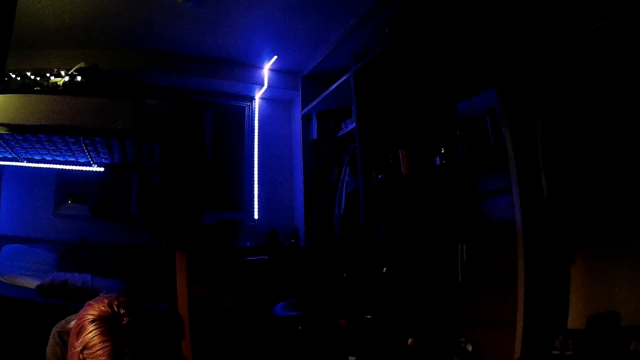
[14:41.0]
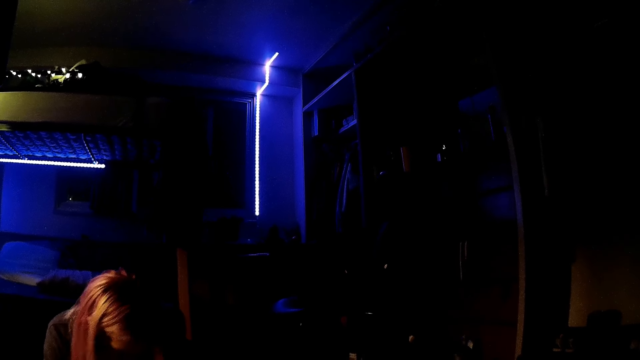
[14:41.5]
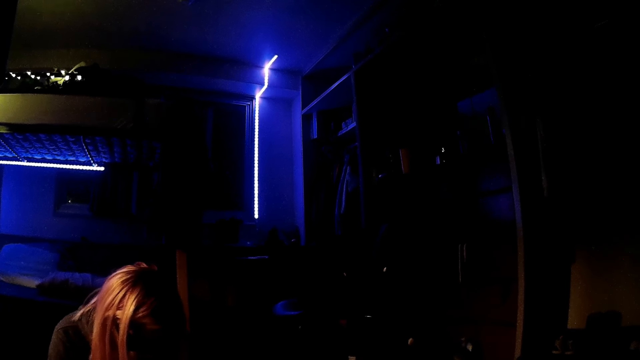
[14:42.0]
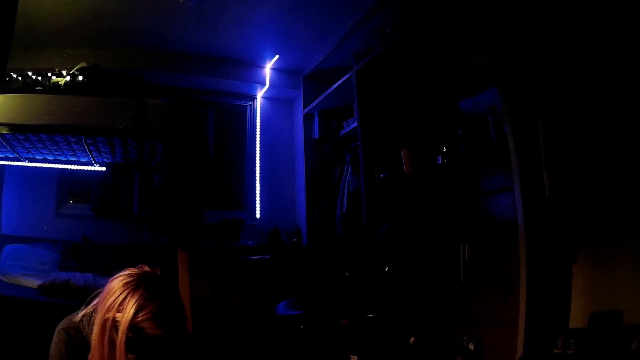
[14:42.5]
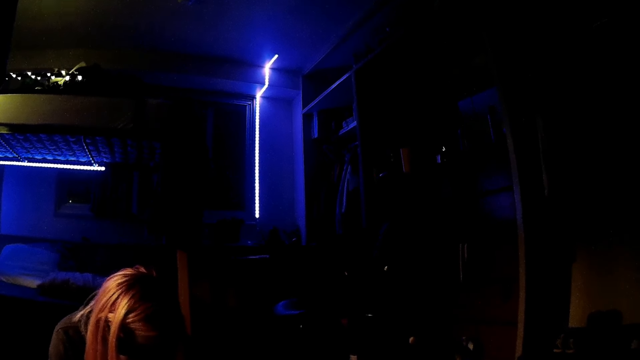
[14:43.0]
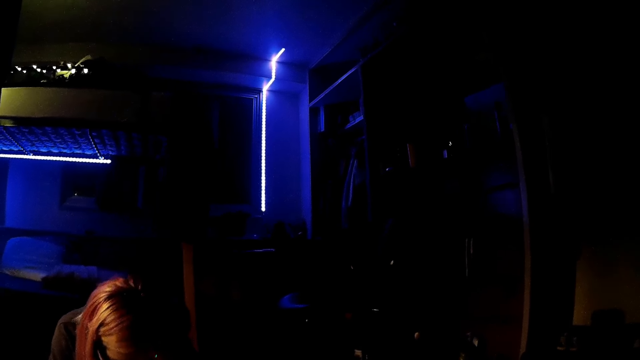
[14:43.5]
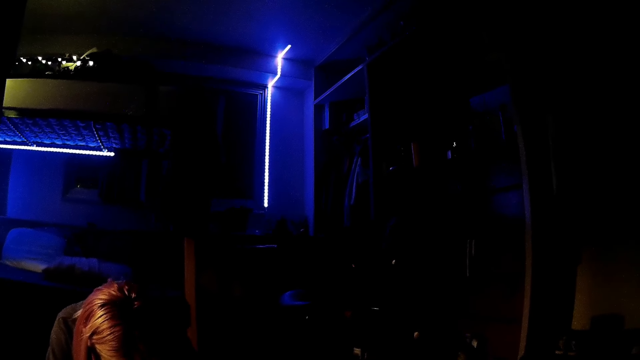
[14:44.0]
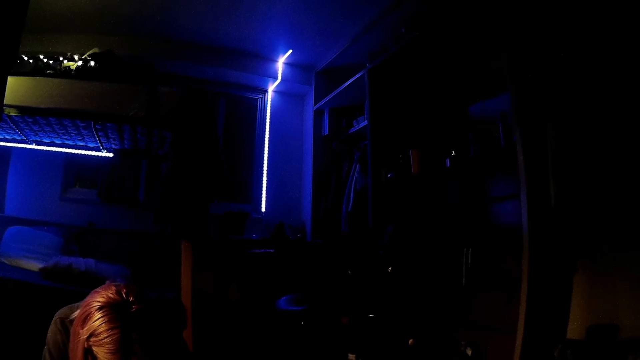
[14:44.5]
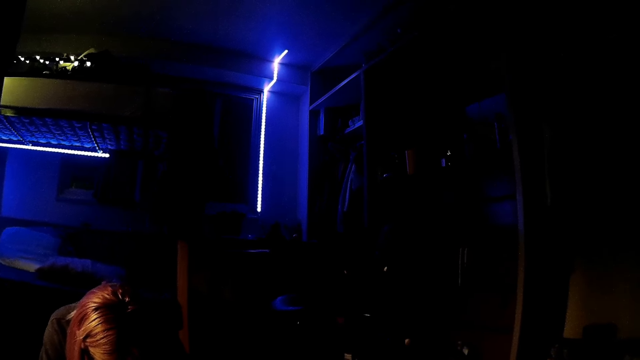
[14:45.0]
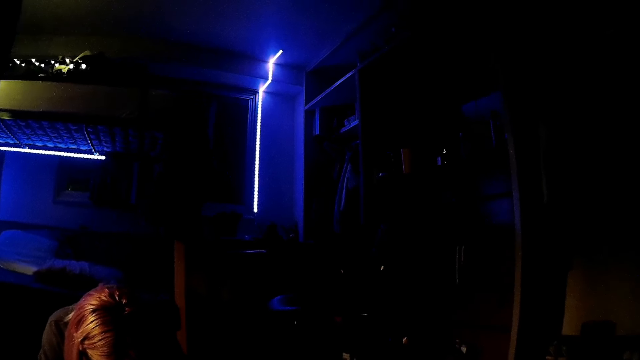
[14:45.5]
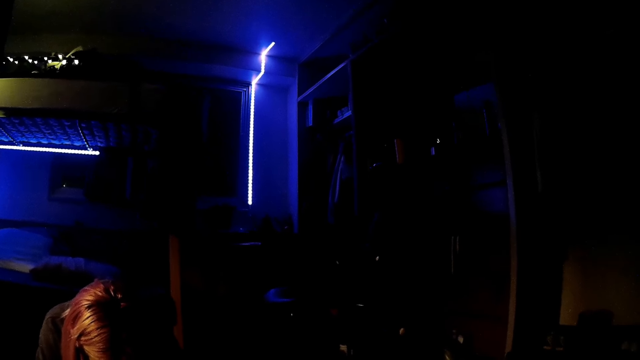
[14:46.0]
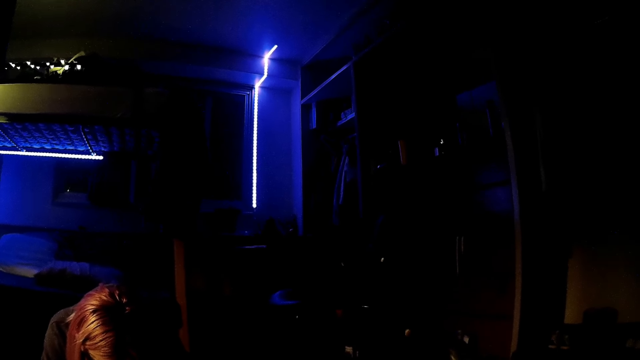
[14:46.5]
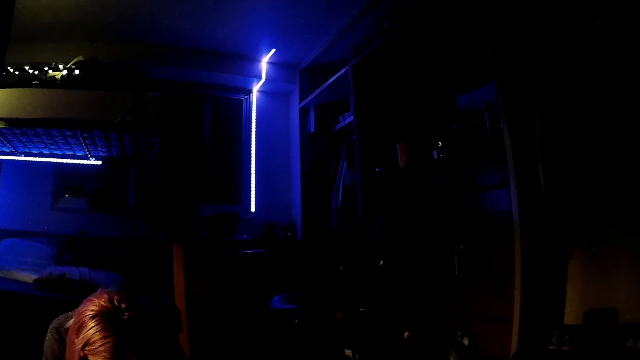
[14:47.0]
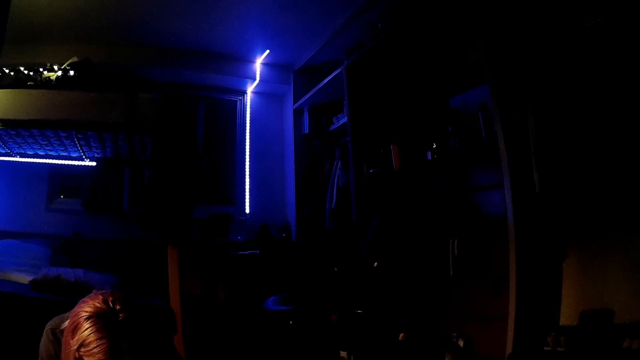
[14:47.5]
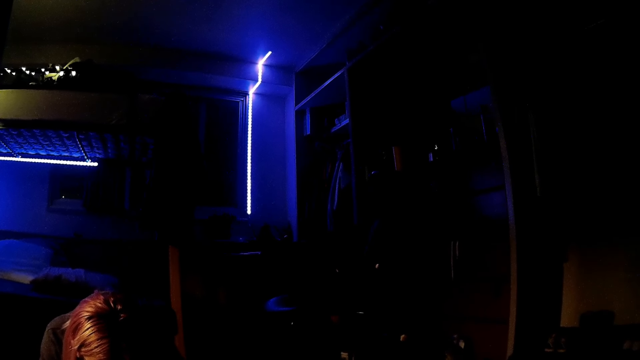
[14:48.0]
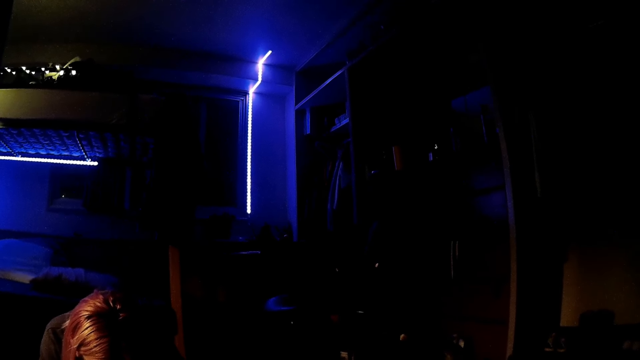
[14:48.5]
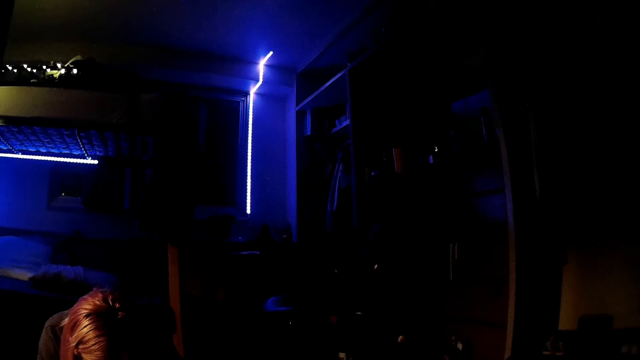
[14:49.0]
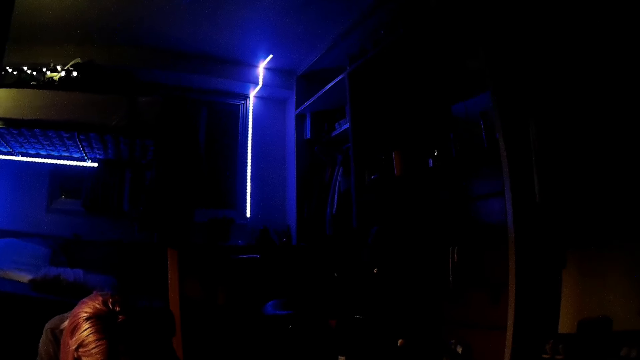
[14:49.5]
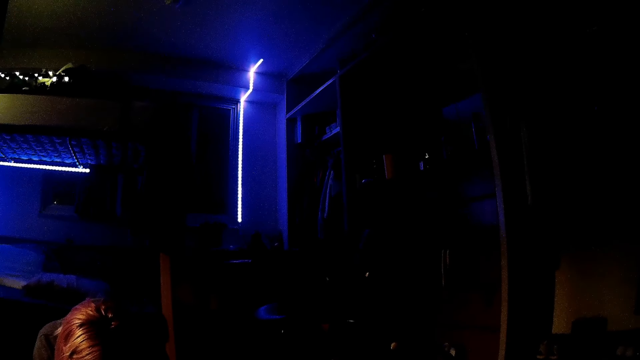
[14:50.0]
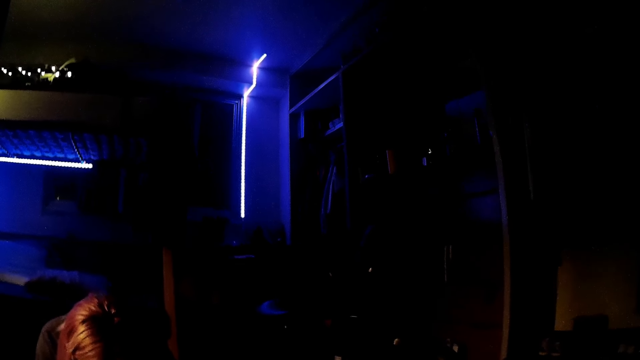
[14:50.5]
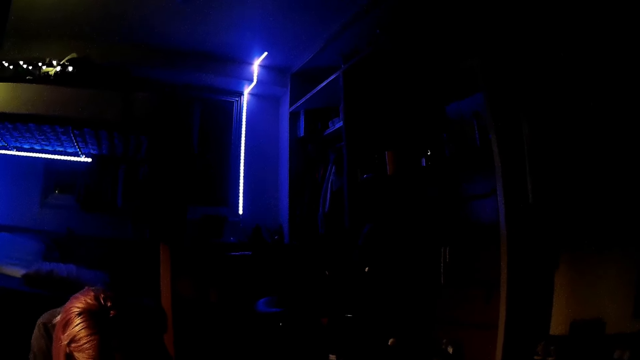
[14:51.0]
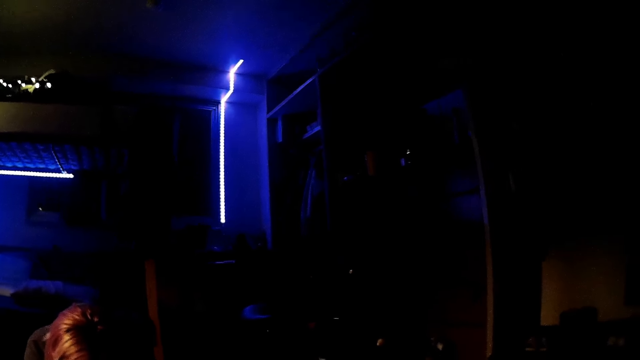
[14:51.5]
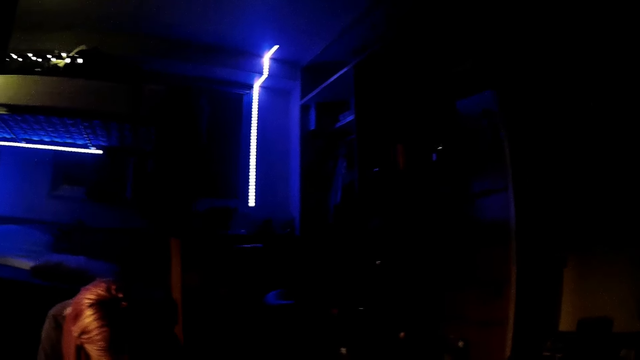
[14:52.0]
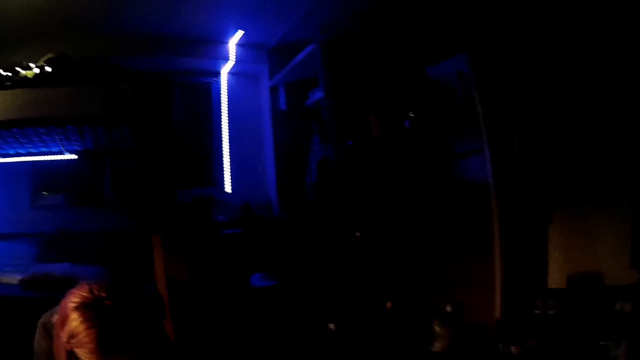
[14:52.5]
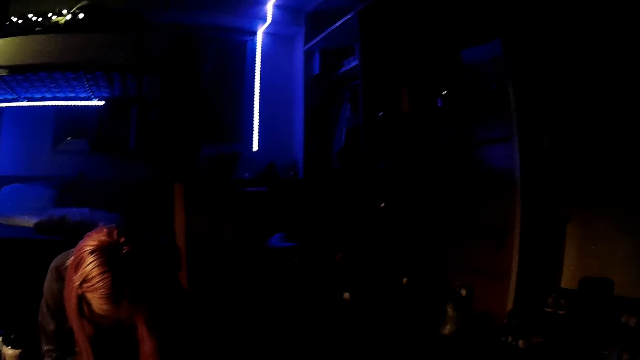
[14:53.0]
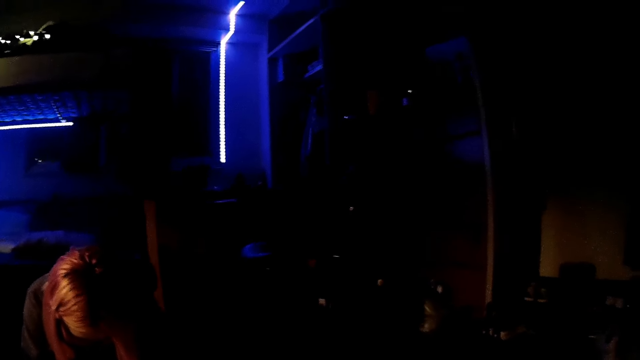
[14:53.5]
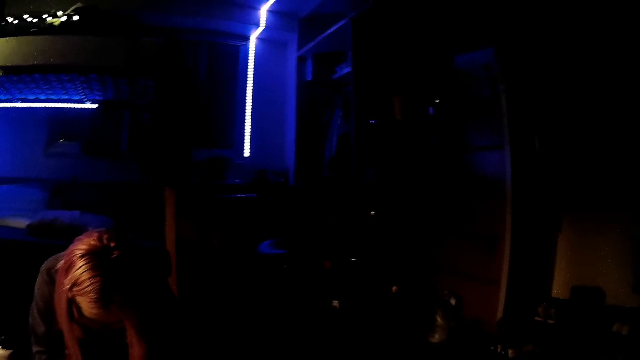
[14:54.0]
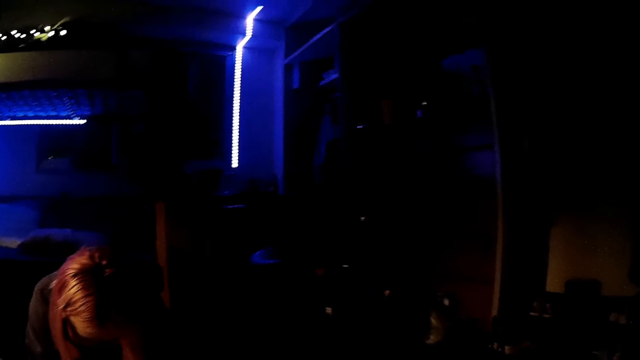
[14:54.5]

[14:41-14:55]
A person moves her head to the left. She moves her head to the right. The person shakes his head.

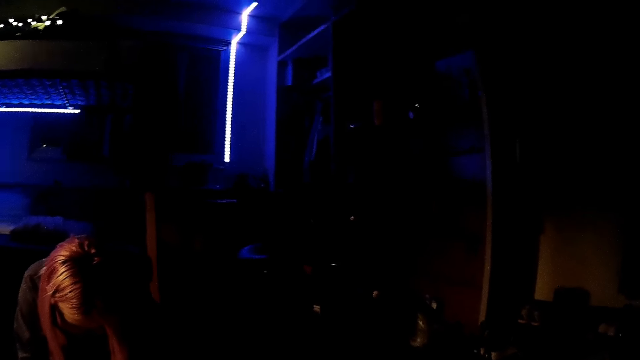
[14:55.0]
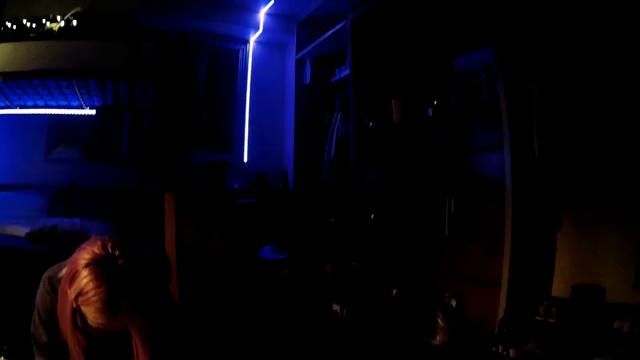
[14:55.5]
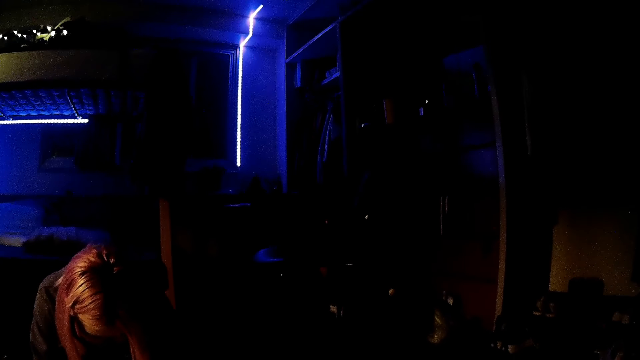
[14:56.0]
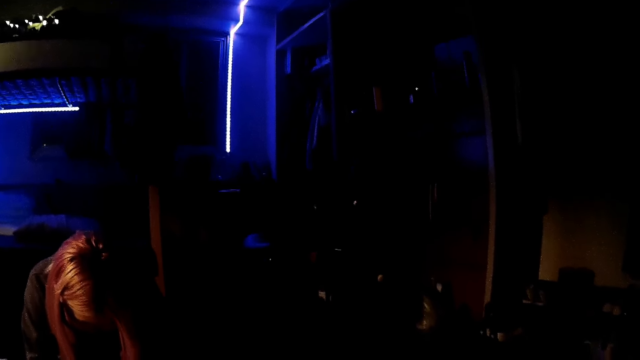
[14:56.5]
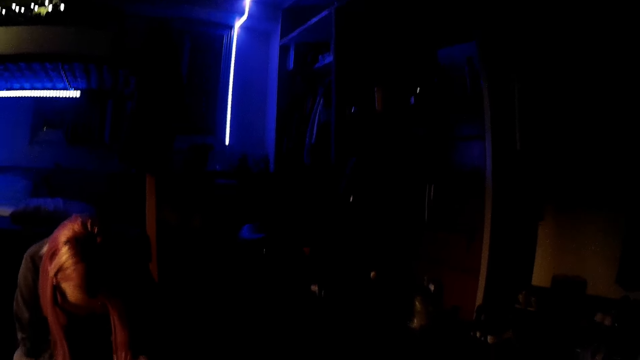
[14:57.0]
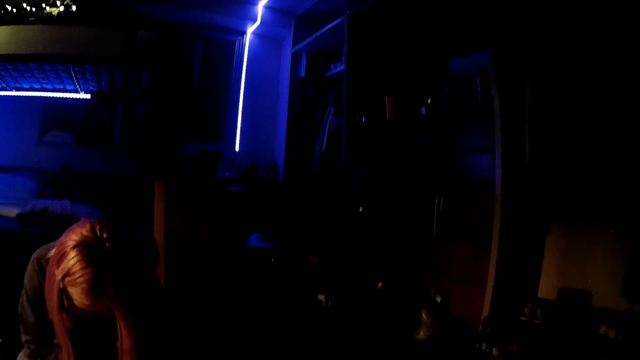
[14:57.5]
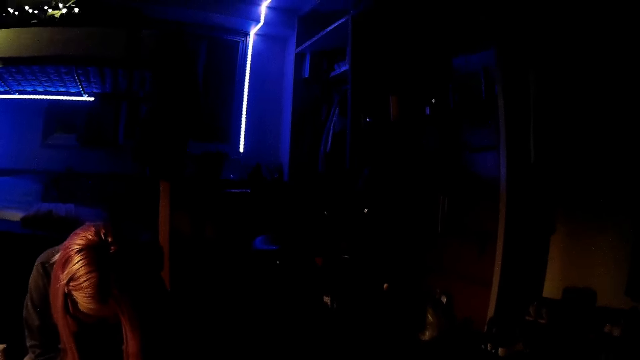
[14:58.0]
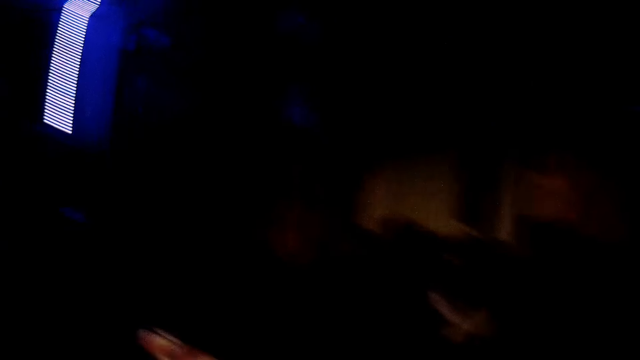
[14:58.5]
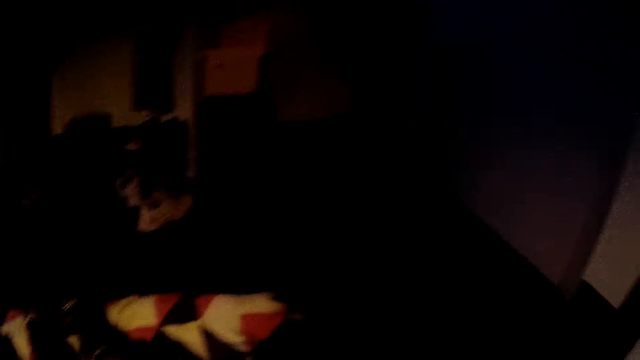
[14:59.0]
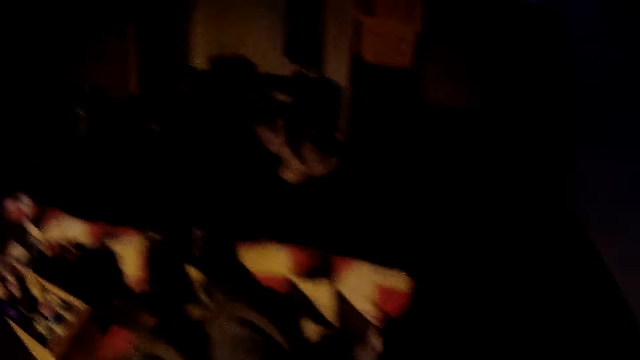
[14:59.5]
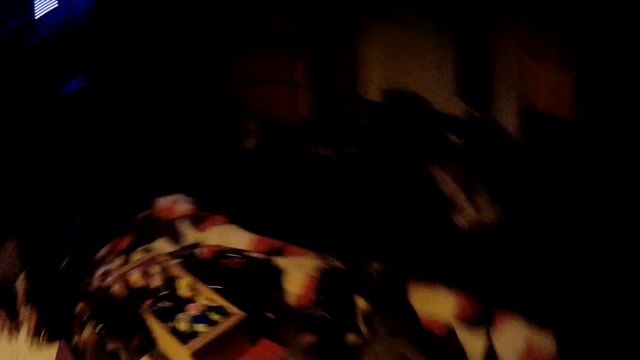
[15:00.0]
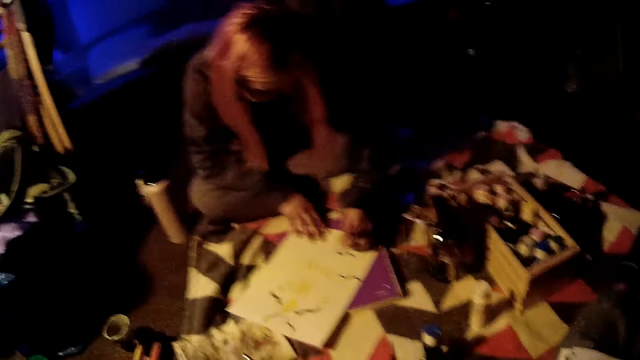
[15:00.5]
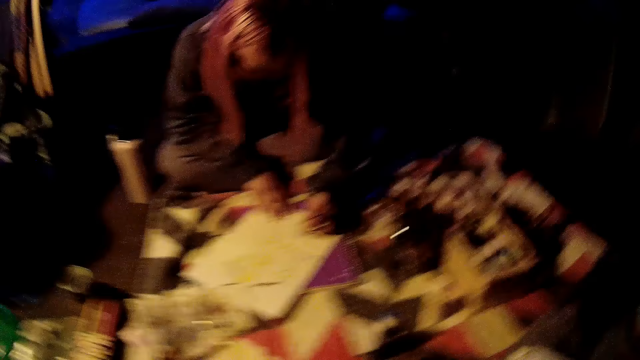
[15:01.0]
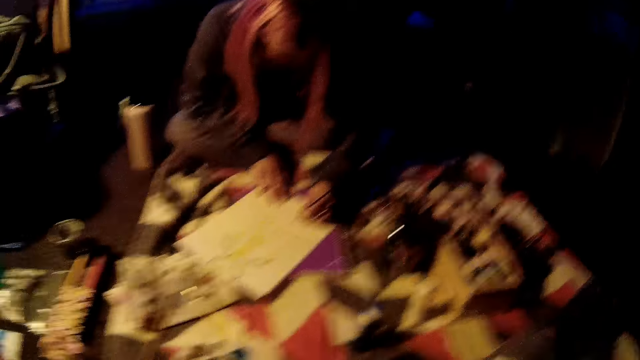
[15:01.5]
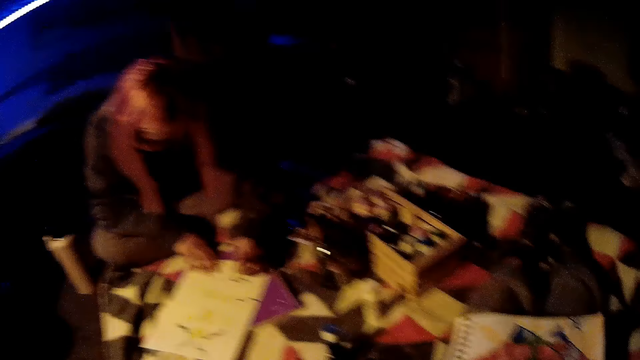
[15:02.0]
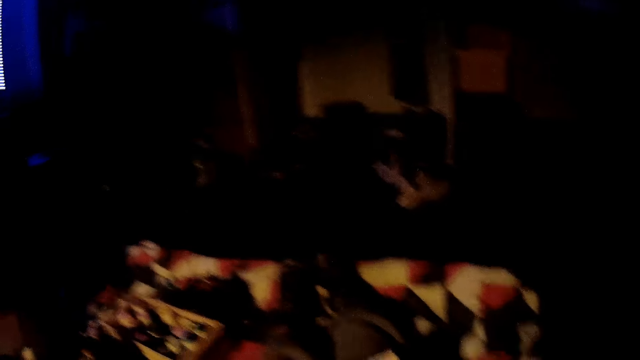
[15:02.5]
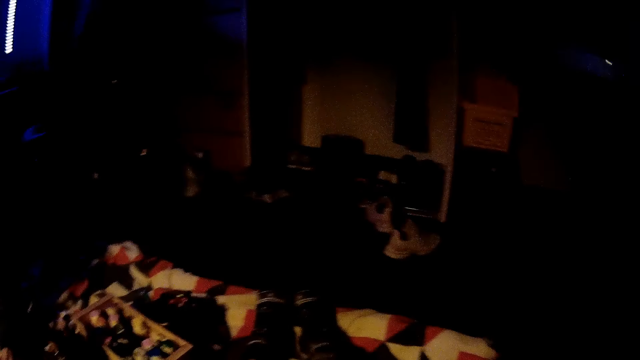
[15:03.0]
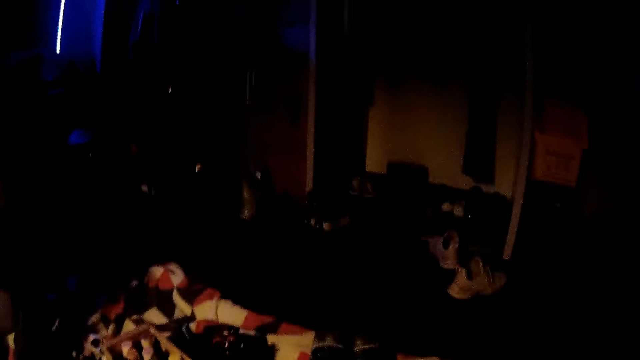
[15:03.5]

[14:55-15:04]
The camera wearer looks to the right.
